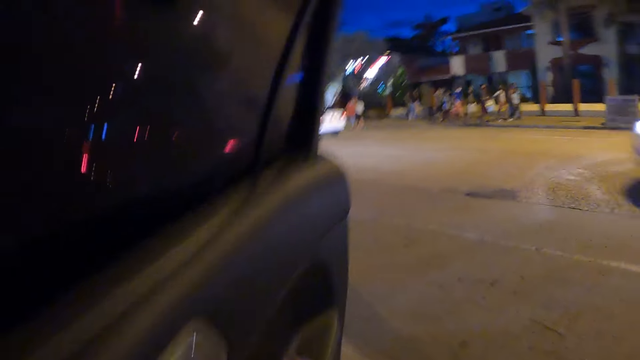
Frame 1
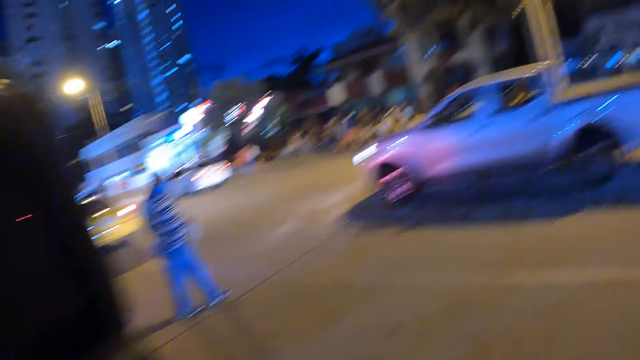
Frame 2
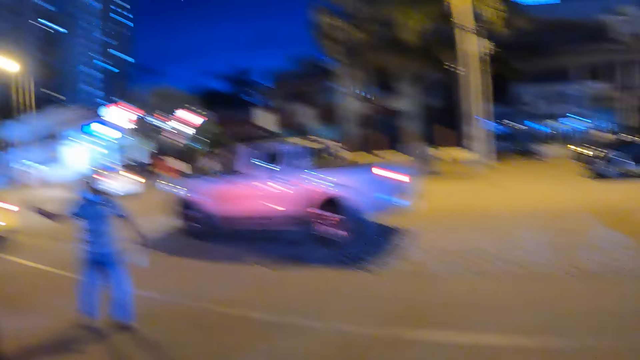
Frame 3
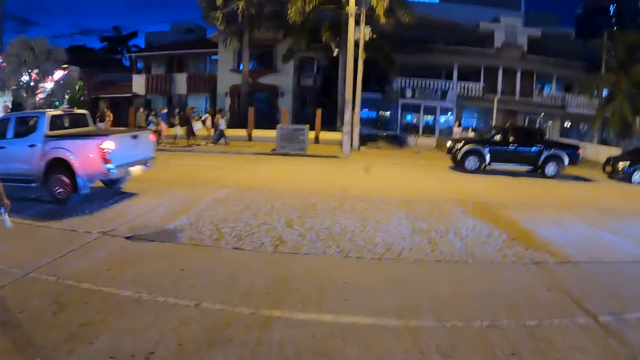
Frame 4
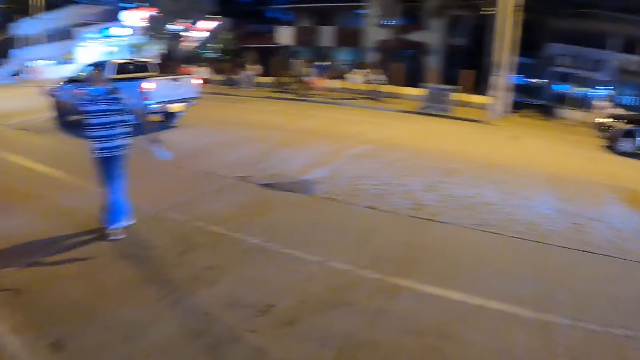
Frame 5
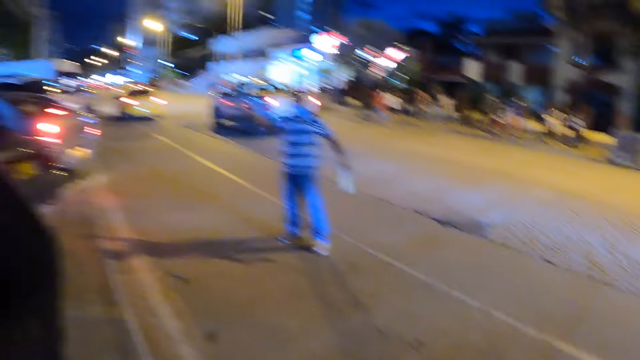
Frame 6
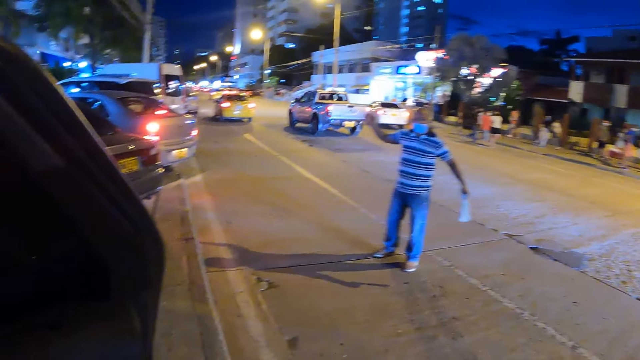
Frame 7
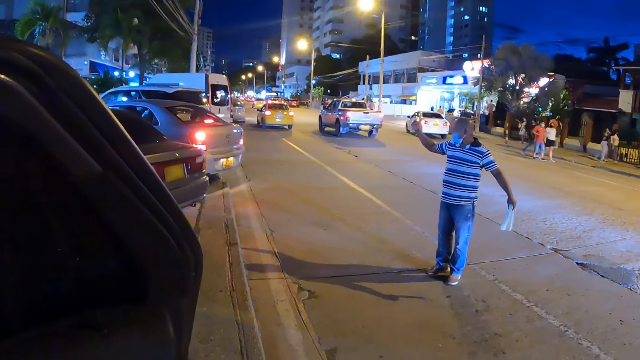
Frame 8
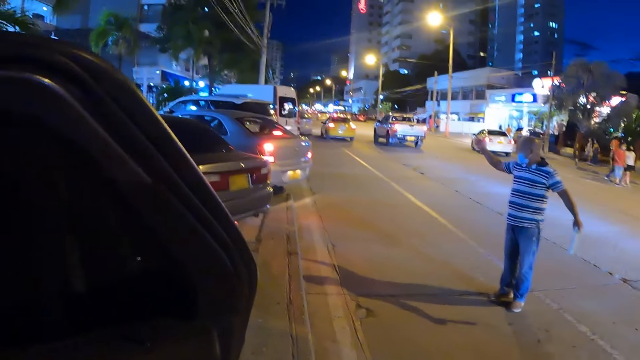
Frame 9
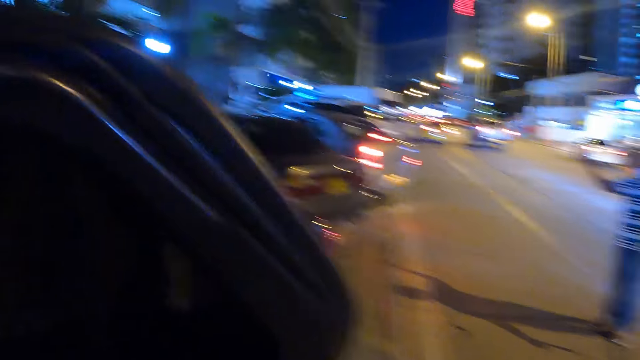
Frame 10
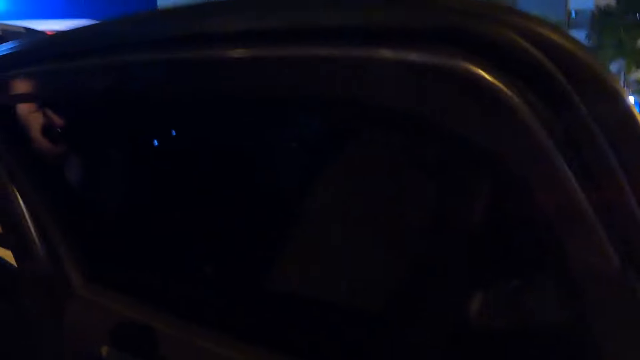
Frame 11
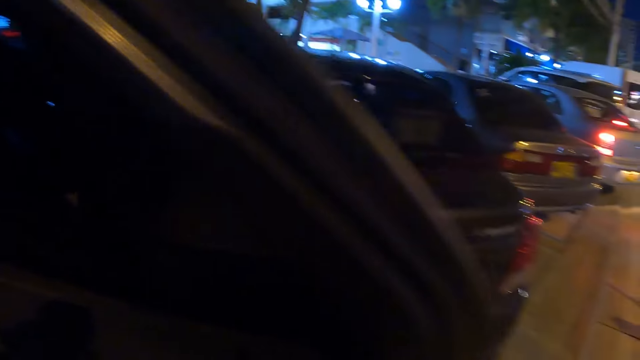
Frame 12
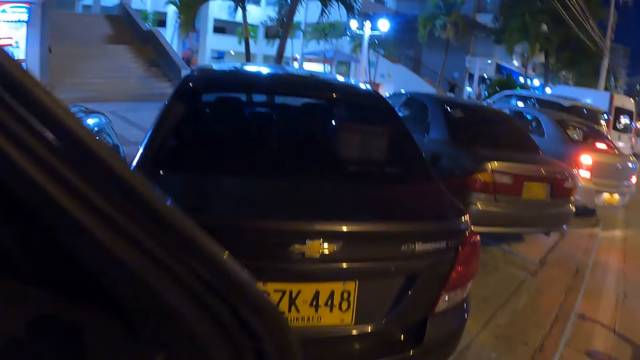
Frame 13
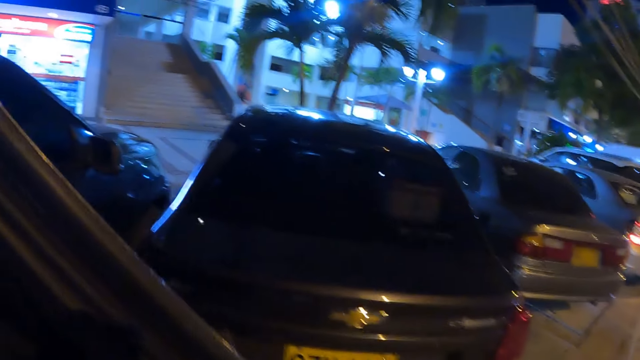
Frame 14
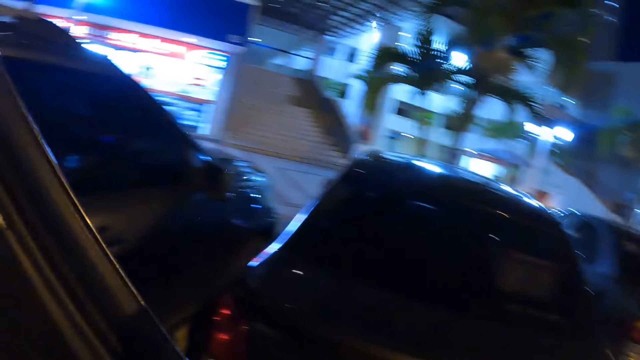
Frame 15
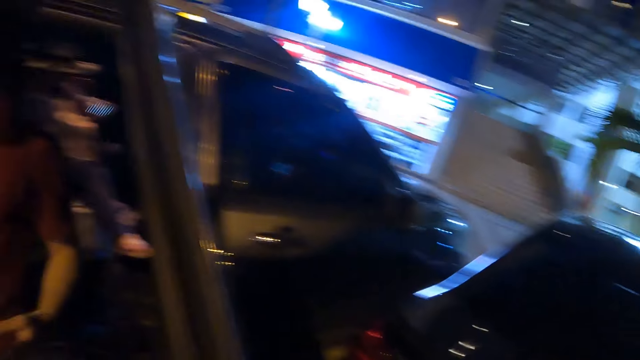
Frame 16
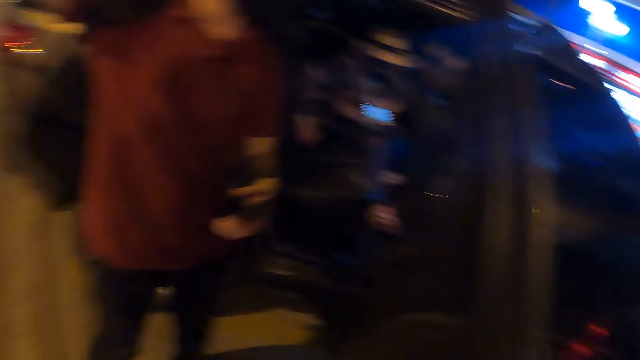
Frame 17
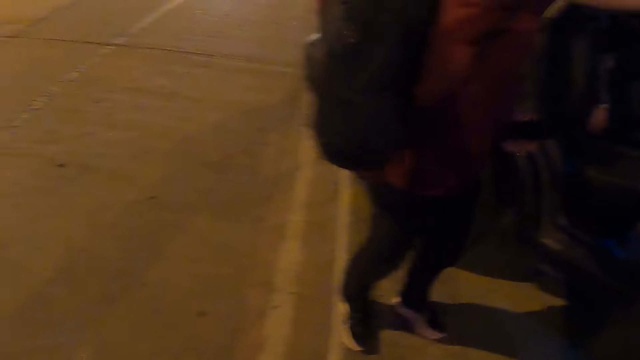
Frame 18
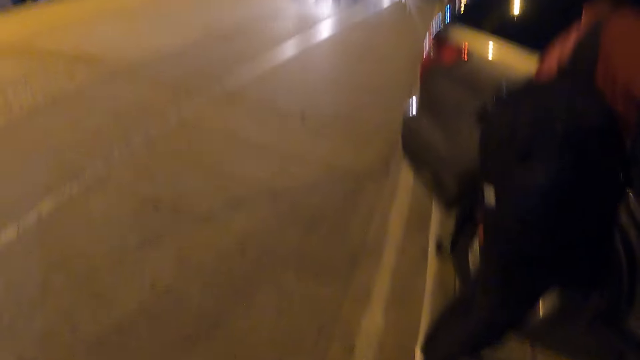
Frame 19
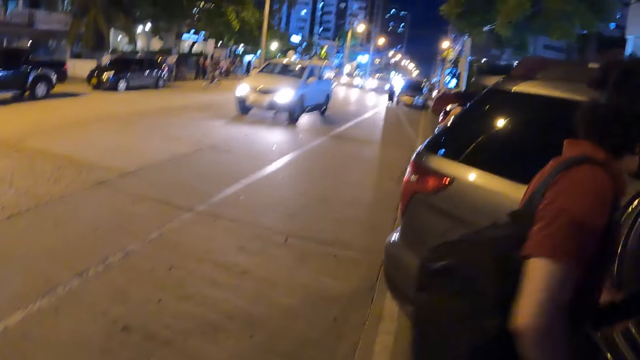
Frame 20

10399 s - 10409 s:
The camera wearer steps out of the car. They get out of the car.

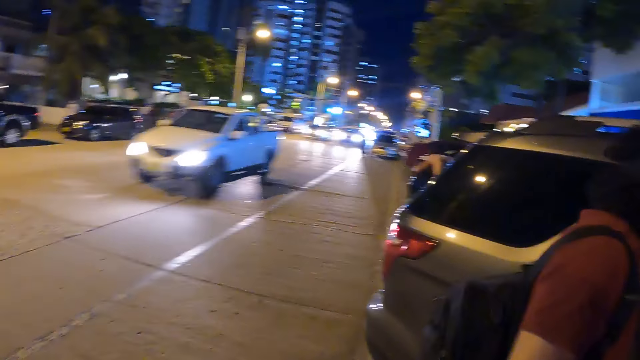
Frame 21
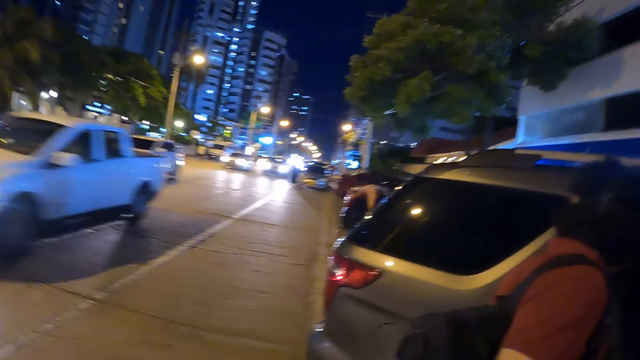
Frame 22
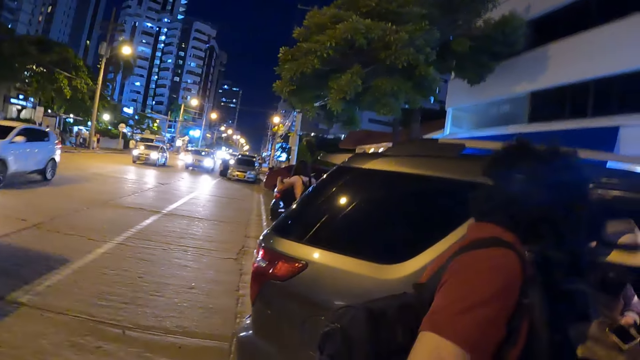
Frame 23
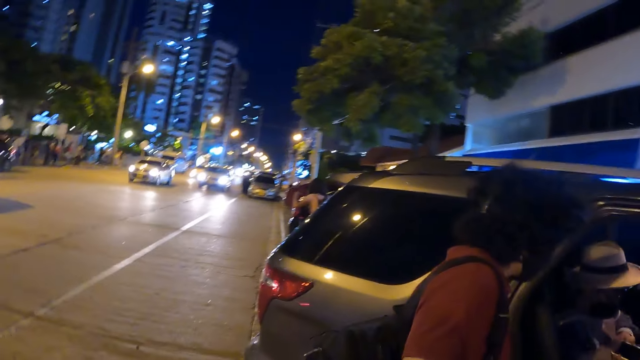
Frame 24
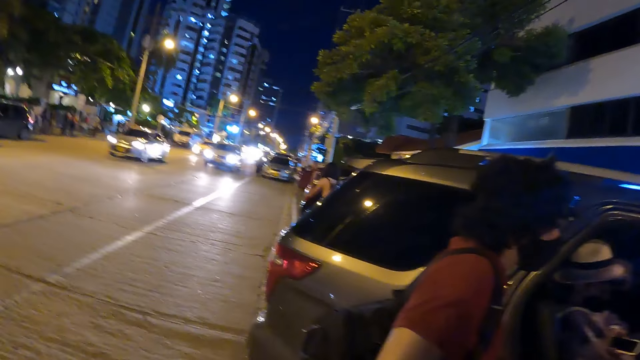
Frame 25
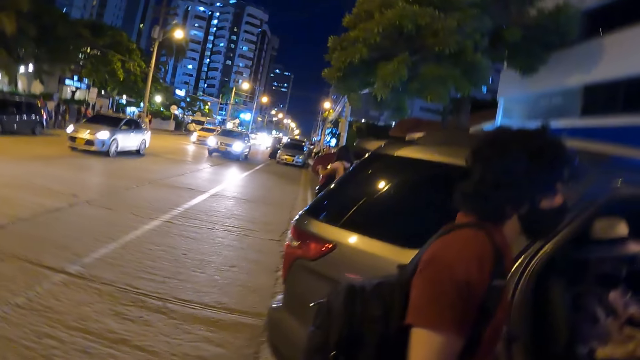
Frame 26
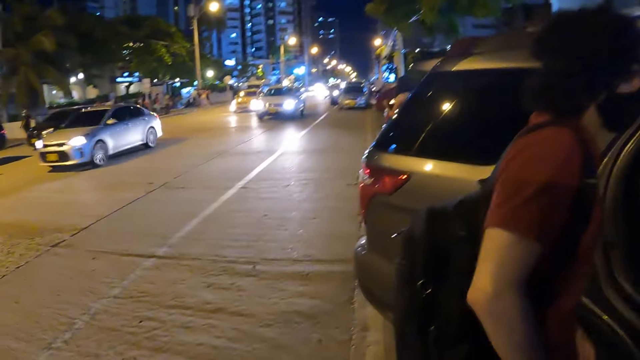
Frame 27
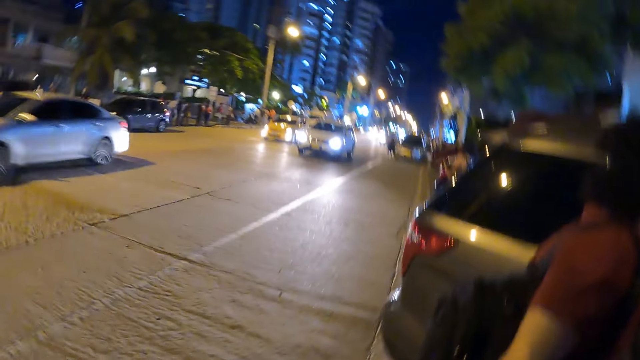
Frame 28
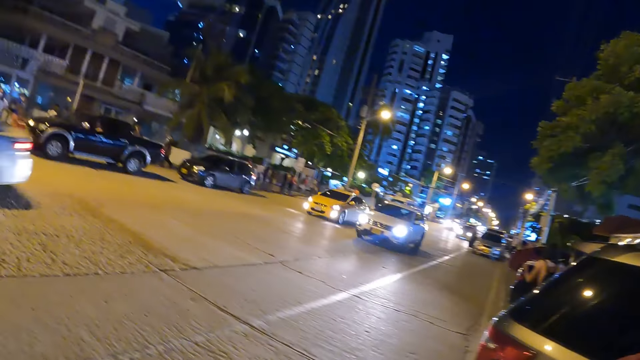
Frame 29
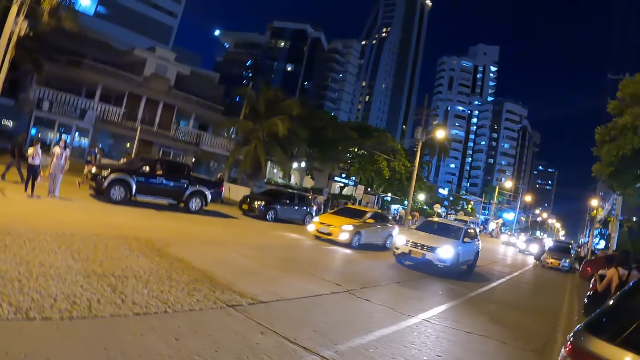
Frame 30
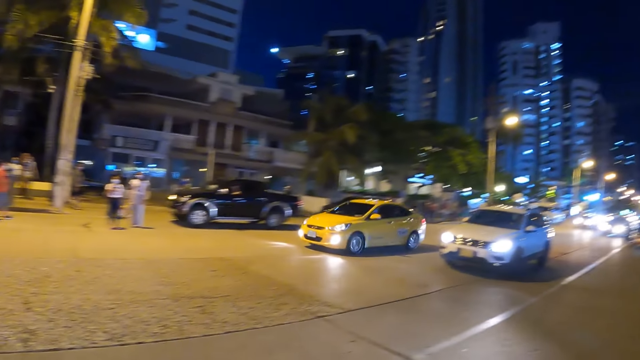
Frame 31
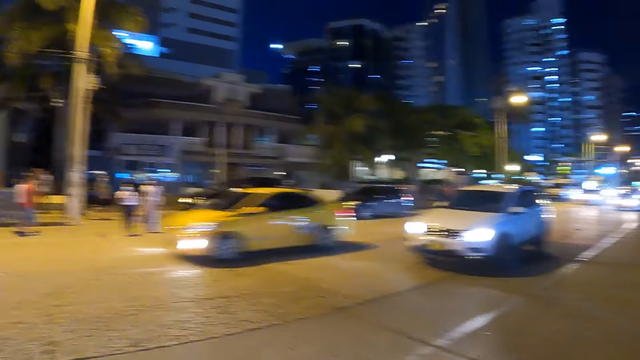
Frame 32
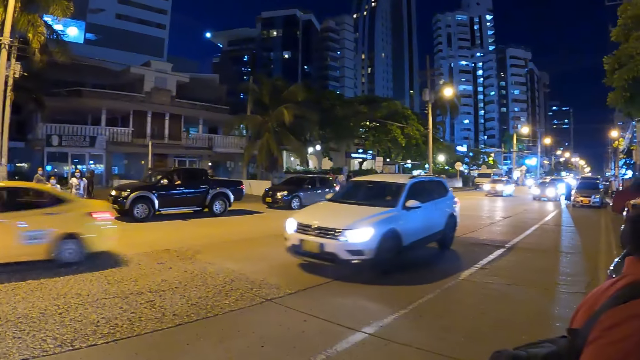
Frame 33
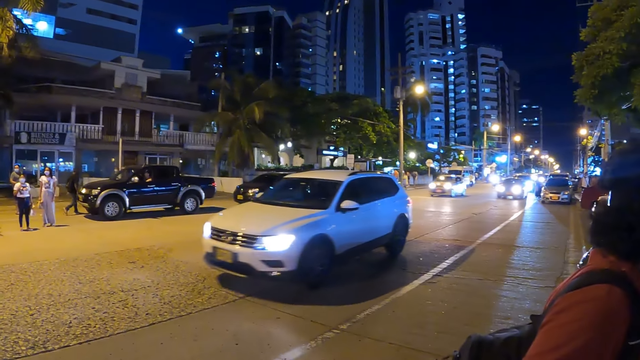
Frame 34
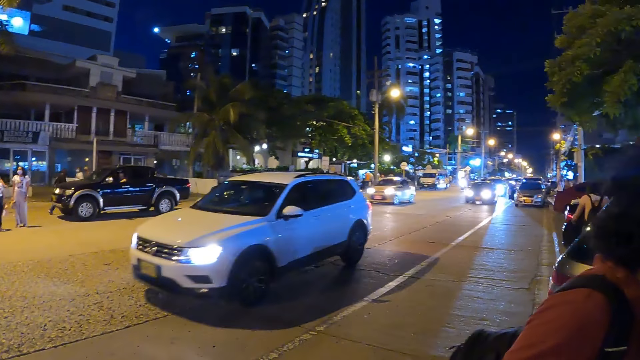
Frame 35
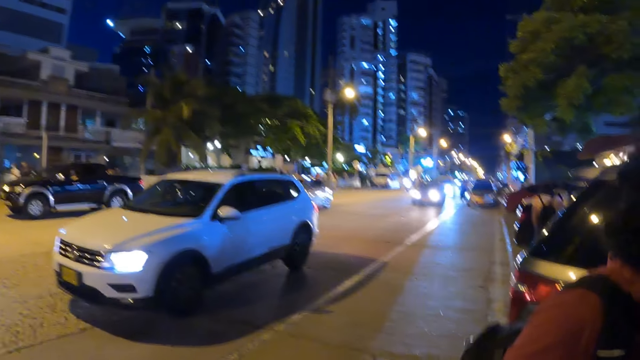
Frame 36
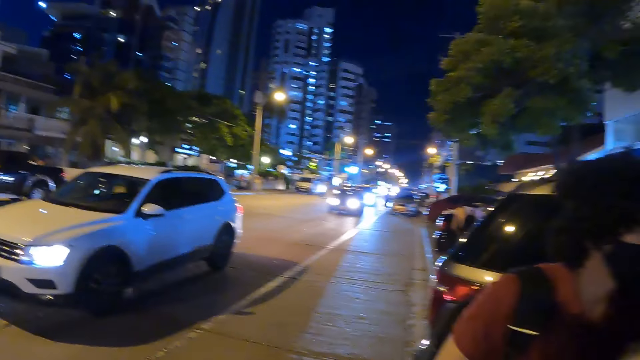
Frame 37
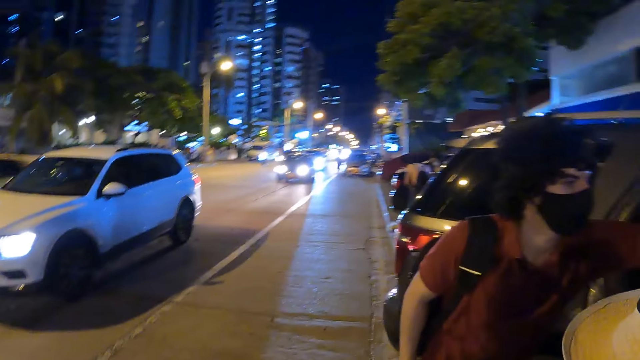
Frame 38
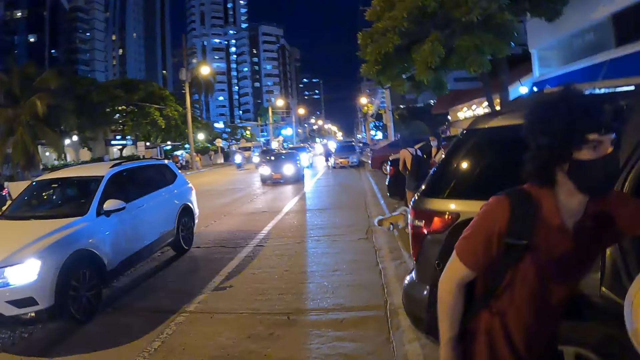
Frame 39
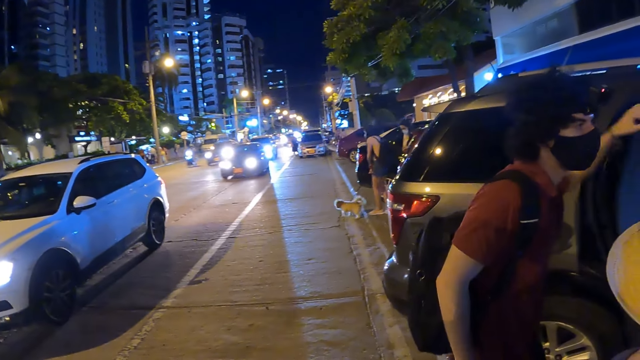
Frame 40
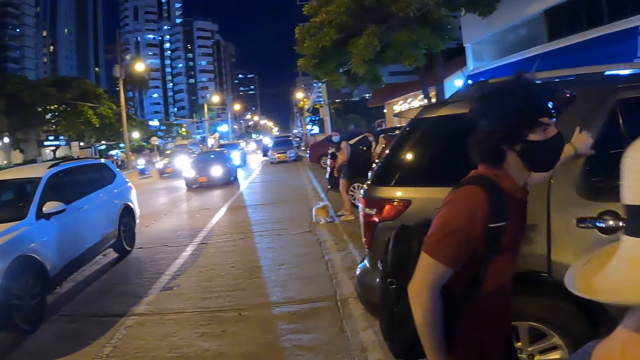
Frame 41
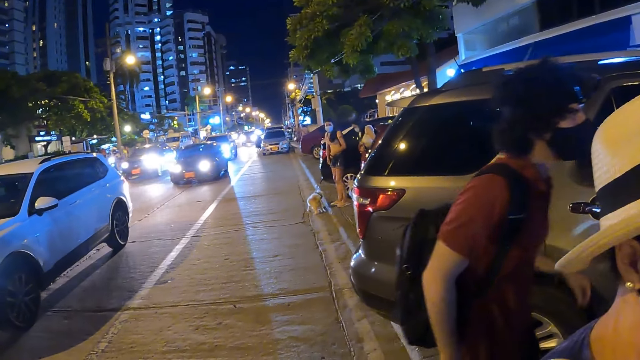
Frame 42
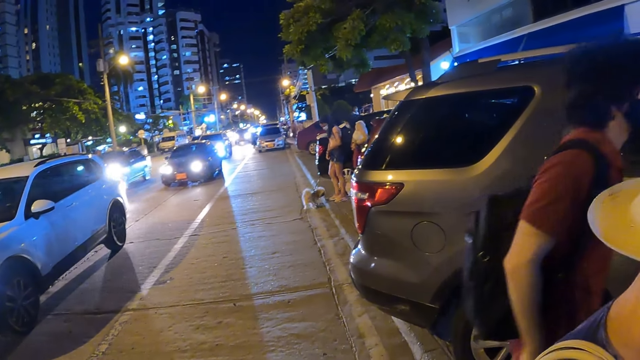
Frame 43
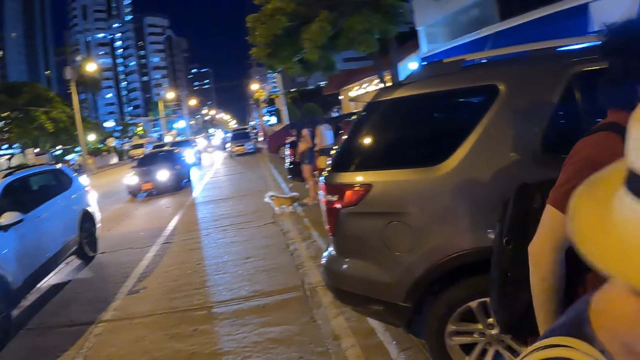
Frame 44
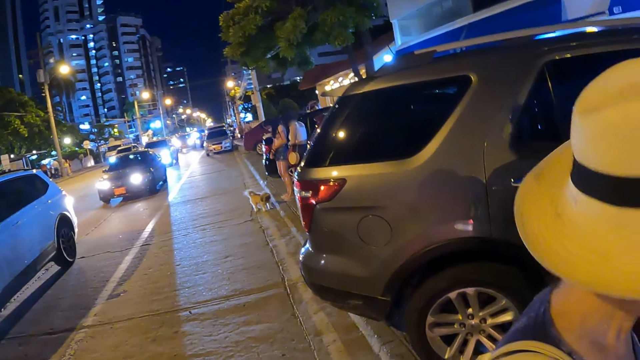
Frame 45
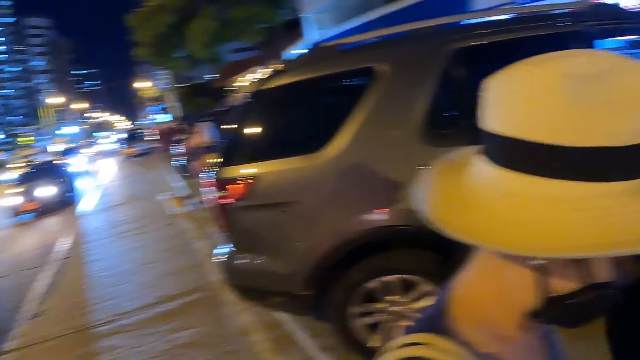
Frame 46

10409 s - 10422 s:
The camera wearer stares at a man. They stare at the cars.
